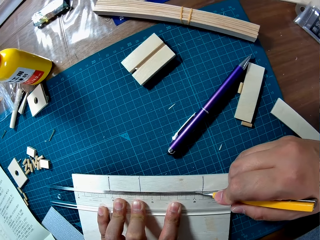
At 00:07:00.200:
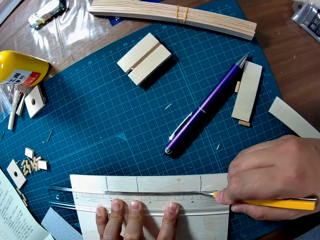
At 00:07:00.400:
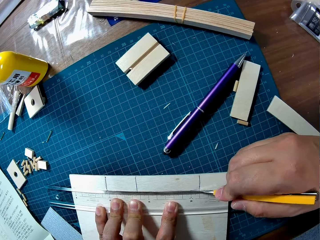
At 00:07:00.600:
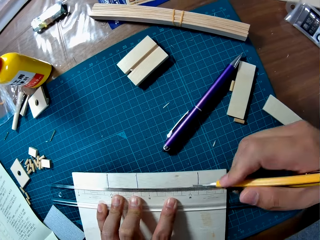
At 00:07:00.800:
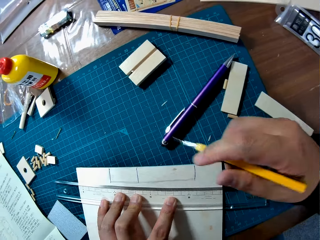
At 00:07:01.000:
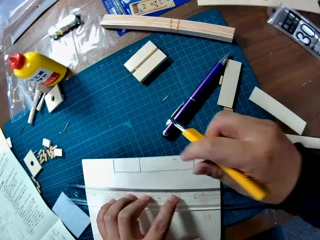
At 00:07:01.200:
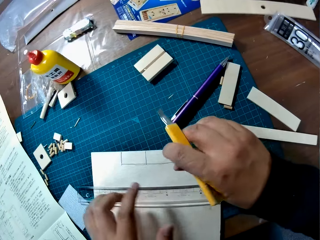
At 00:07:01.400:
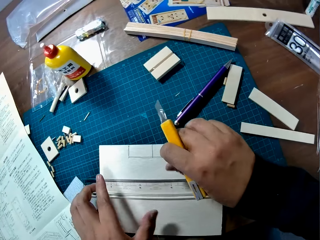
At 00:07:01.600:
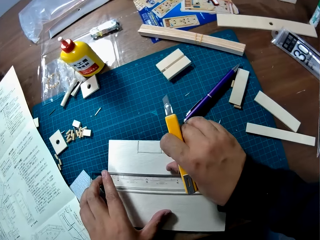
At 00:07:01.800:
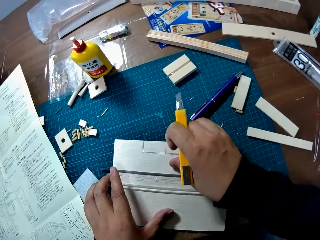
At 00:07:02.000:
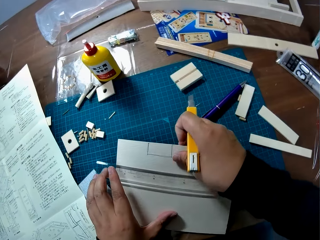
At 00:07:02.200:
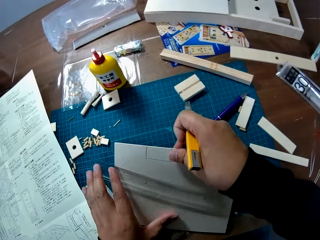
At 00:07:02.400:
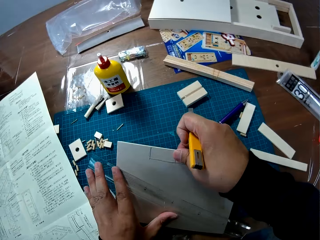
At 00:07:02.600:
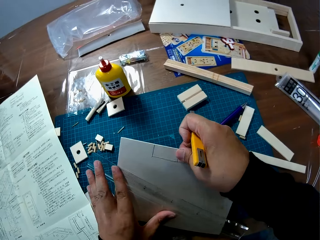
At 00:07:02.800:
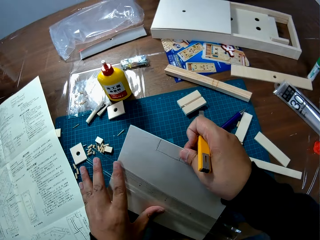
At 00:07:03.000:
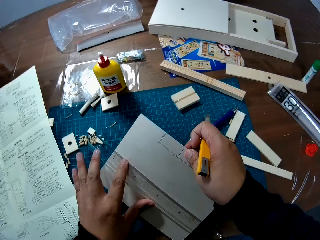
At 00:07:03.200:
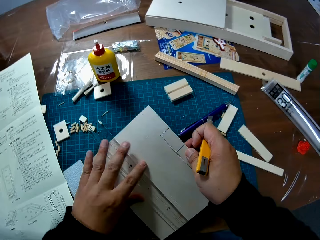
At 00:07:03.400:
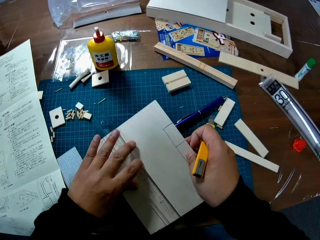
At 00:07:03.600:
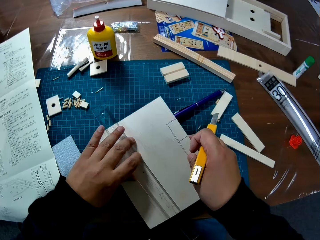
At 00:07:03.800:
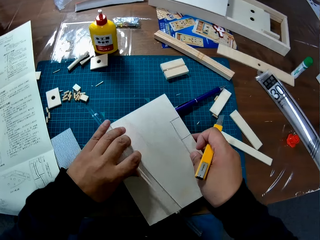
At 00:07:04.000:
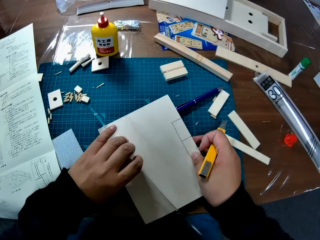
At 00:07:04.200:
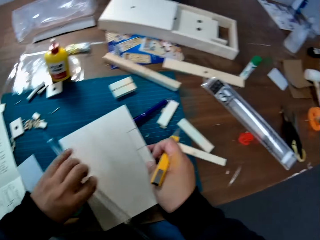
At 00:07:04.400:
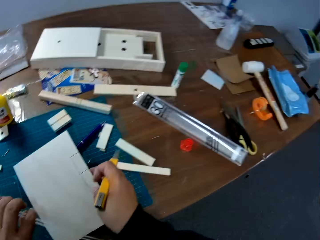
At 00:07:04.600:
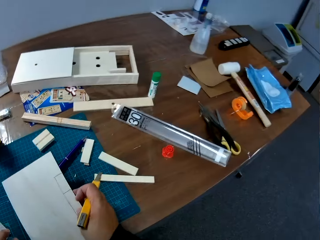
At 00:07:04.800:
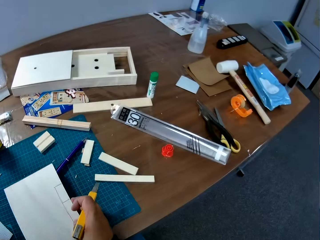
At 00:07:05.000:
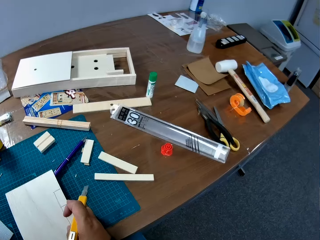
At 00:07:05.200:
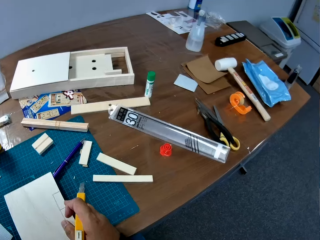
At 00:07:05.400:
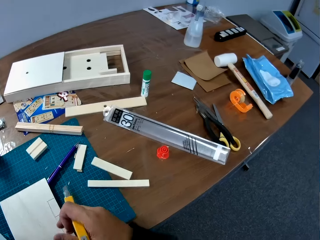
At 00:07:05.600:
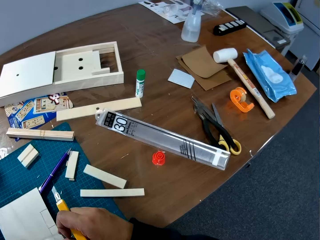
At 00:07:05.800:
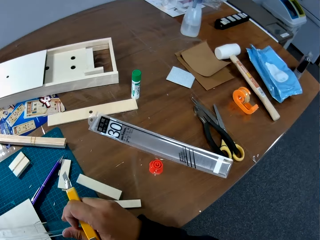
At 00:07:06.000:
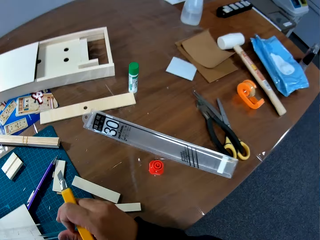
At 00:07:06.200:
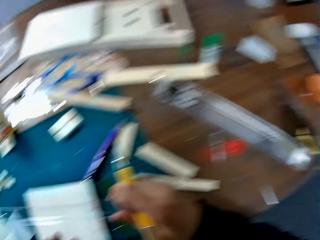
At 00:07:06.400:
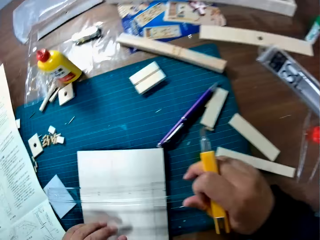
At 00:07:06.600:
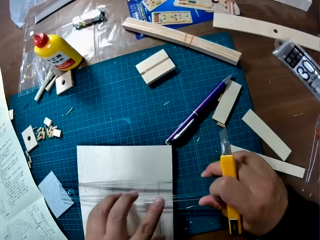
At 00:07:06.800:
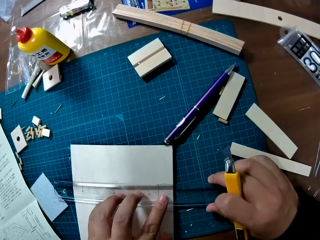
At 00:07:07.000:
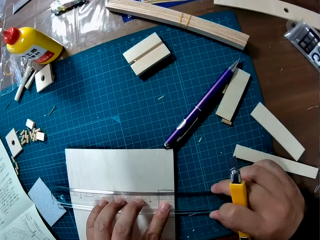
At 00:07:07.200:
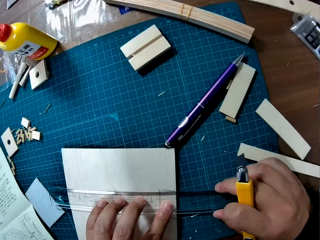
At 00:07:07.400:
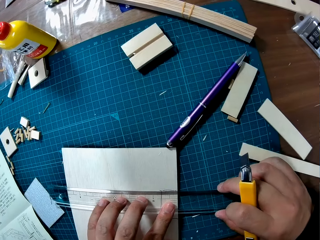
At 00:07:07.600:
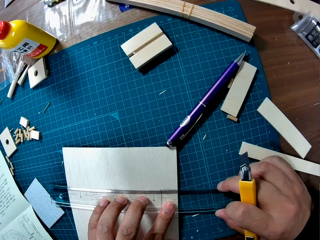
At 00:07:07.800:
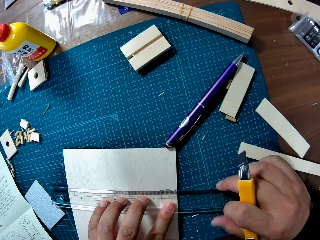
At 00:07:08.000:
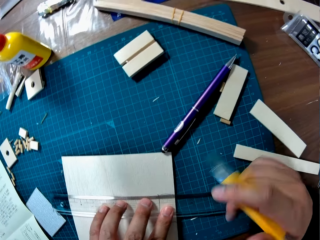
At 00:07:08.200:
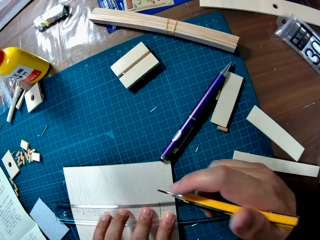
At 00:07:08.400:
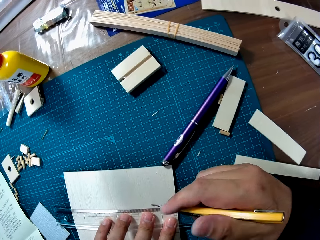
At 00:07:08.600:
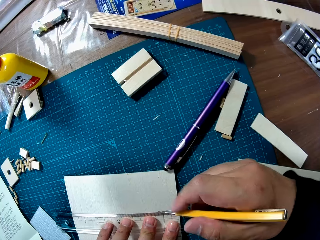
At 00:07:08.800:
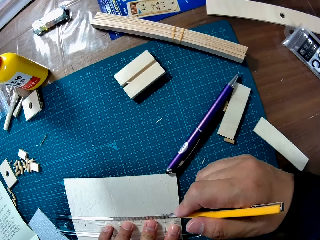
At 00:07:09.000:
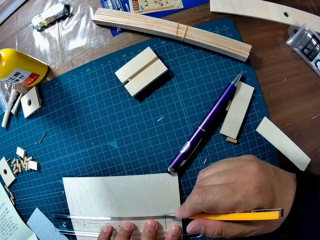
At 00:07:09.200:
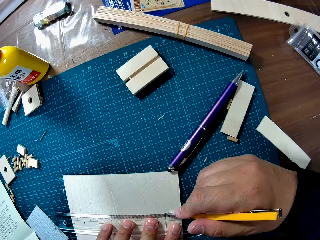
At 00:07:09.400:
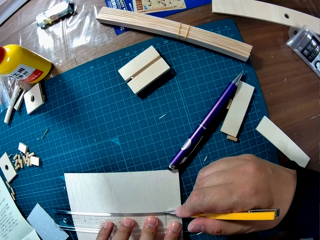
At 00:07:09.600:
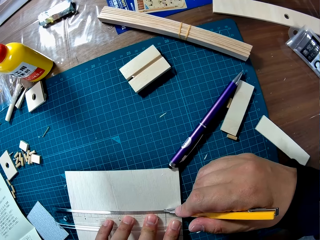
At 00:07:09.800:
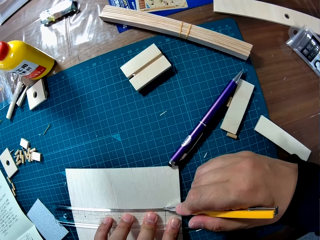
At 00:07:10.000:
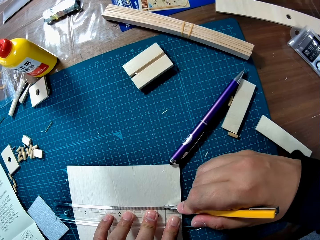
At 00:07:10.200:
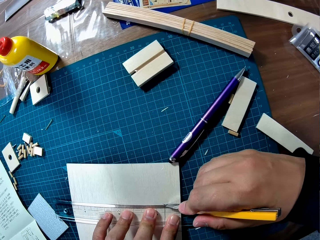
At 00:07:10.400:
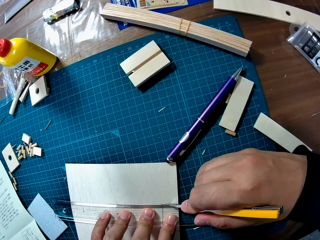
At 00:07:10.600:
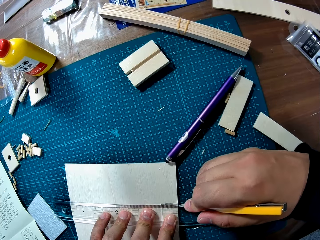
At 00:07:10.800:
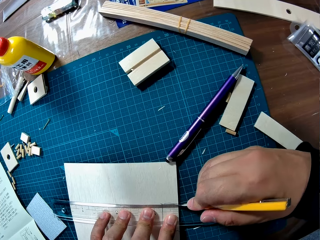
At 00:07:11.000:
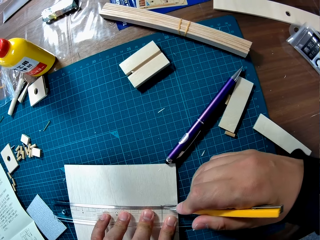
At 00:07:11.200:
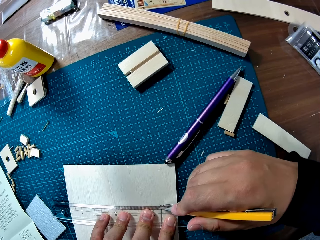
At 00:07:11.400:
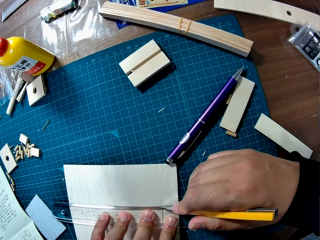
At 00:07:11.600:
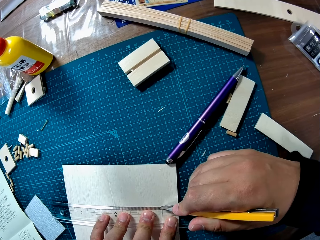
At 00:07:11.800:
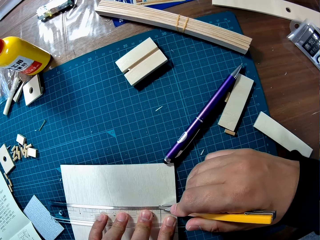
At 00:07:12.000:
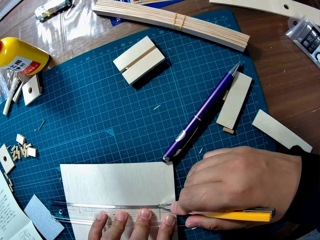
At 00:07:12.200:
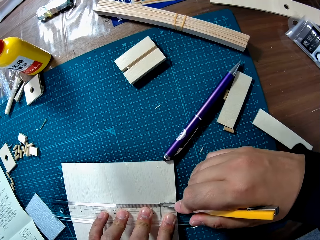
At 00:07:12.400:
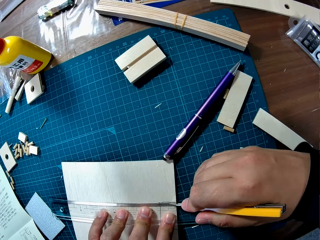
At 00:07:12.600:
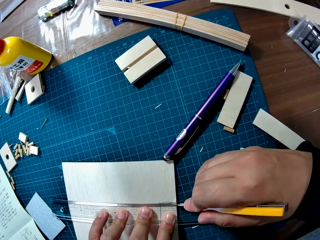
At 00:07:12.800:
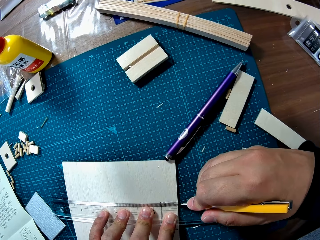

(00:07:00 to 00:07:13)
The camera wearer moves the ruler back from the line on the sheet or labelled paper. They change the position of the wood sheet. They pick the labelled paper. They place the ruler on the labelled part of the paper. They cut the wood sheet with the trim knife.

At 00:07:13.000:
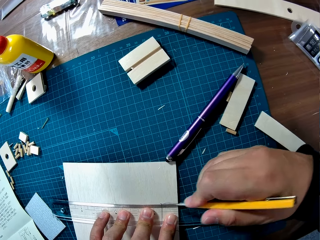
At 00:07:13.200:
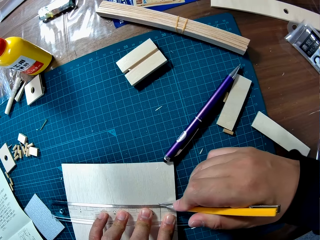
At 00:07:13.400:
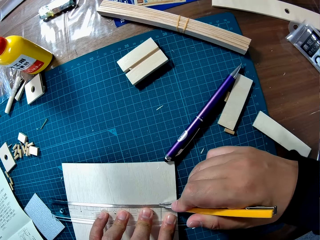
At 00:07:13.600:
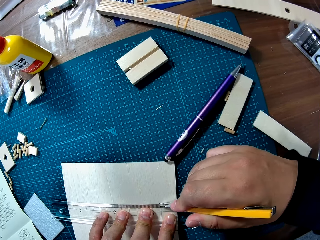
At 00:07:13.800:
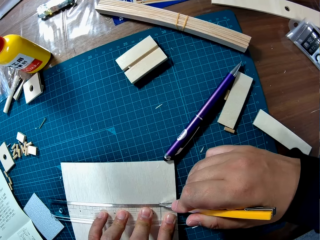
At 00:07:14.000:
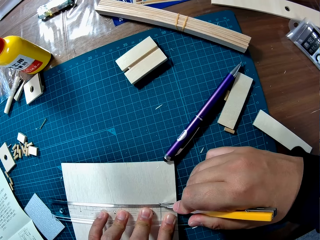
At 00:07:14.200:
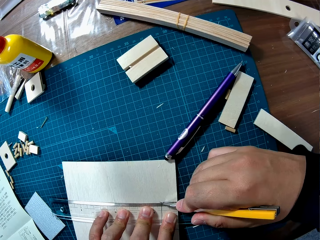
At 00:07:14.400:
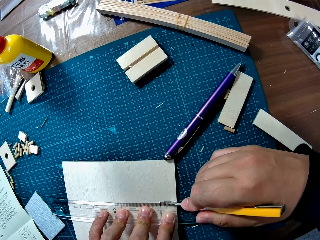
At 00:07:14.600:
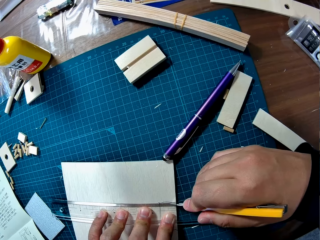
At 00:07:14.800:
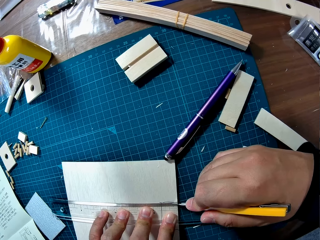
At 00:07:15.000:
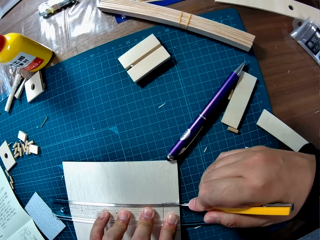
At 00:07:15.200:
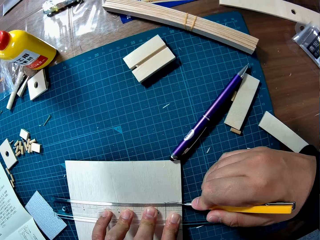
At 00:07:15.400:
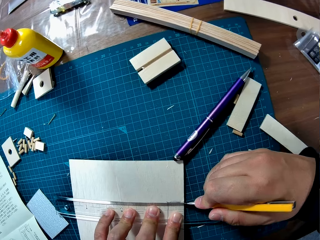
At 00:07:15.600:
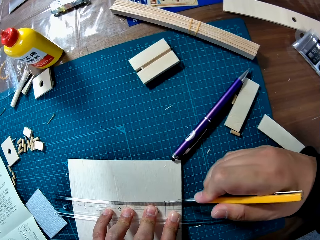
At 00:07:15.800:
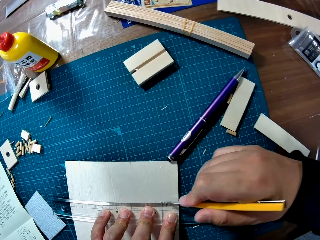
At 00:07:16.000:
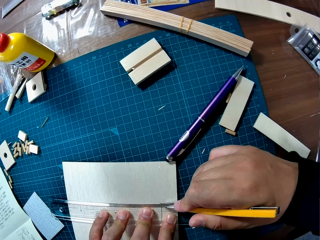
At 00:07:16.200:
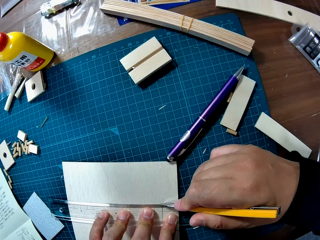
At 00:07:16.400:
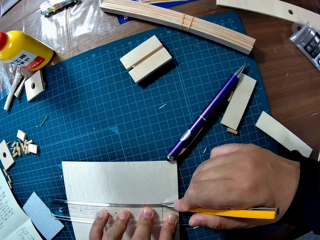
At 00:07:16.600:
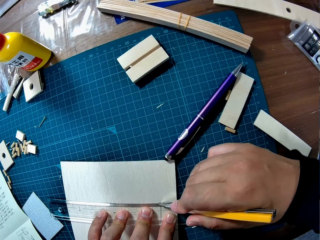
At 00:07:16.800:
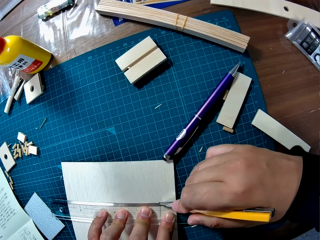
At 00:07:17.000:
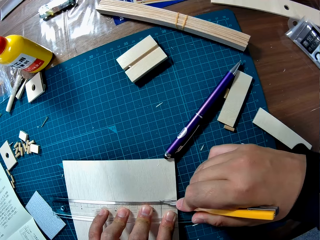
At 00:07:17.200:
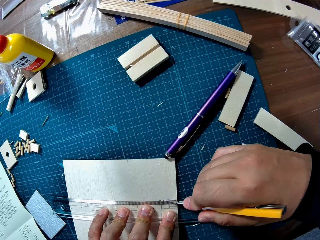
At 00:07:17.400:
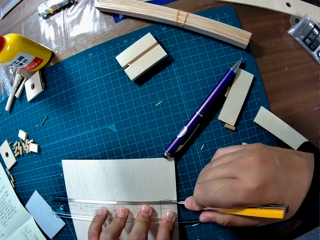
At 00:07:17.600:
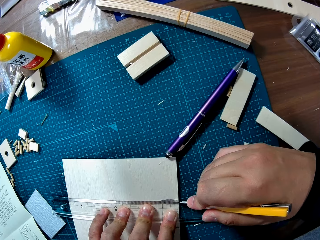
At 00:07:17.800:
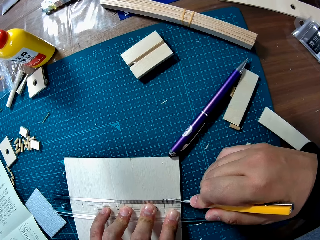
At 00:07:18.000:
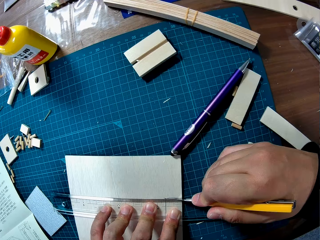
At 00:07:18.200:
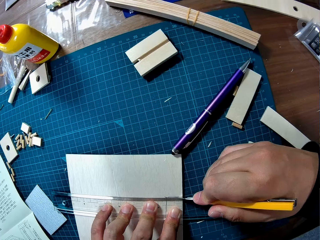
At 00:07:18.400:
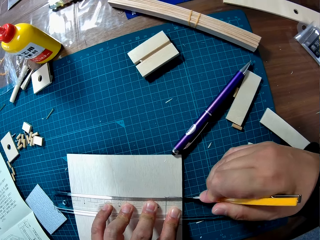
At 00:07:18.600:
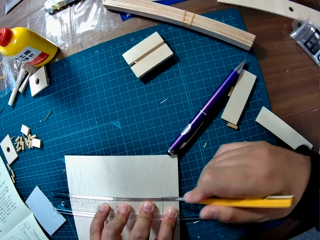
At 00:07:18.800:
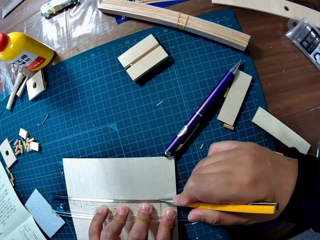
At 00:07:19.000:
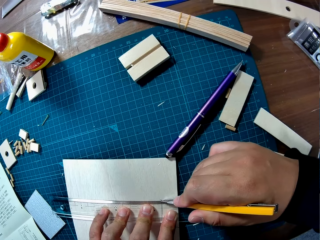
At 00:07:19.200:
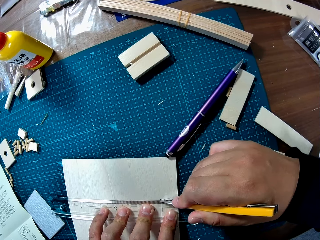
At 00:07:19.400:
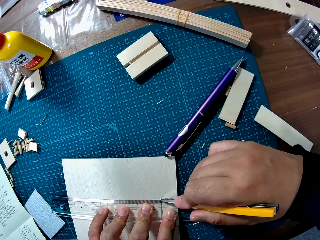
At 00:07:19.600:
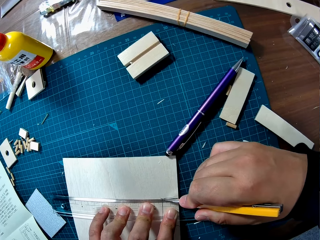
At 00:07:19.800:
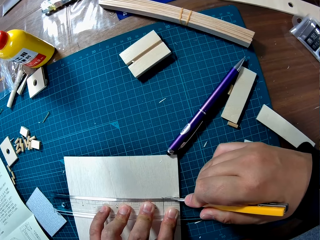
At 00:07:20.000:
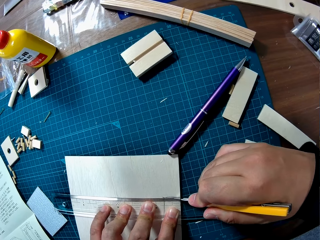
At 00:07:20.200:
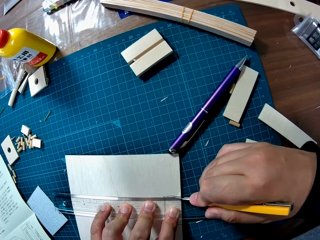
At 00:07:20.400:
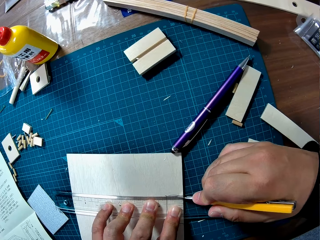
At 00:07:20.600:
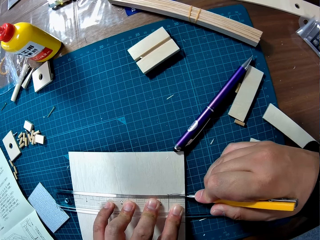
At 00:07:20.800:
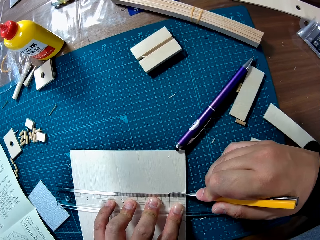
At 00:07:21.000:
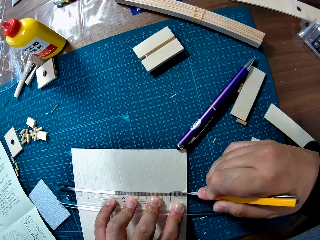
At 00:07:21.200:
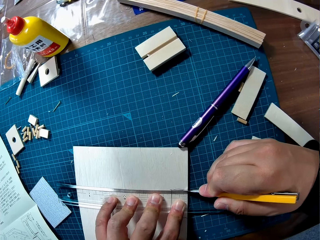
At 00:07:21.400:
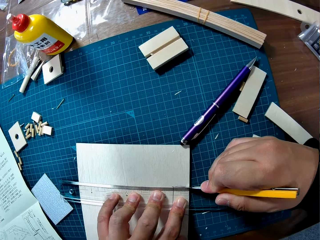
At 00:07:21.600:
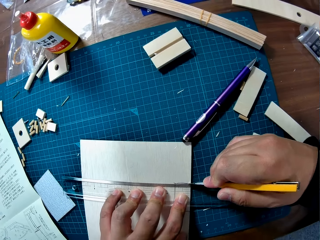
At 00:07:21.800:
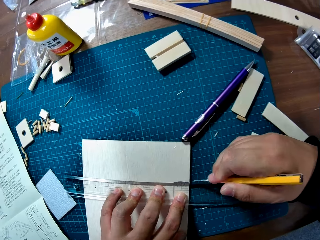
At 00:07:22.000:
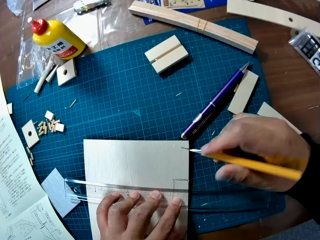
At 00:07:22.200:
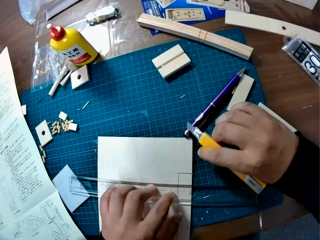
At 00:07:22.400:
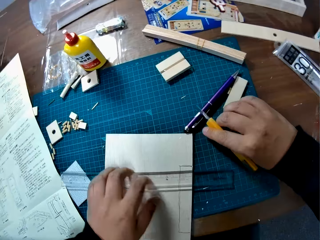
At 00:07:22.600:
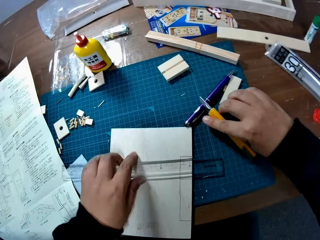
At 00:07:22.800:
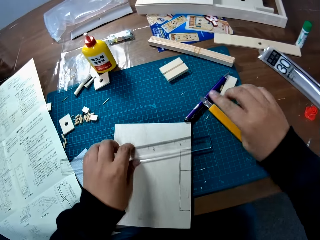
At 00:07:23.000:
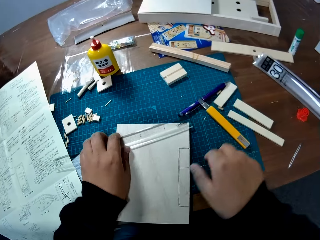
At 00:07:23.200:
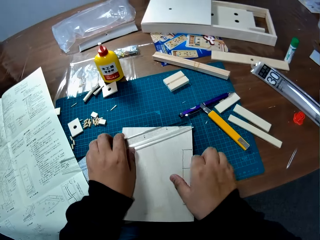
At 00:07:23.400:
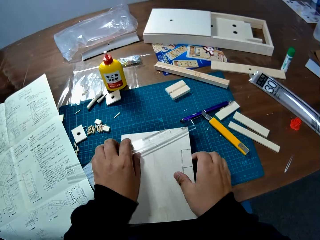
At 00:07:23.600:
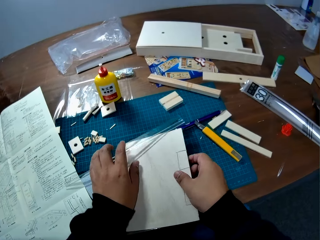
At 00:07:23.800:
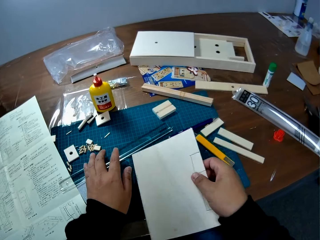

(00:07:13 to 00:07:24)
The camera wearer places the craft knife on the mat. They move the ruler away from the line on the sheet.
